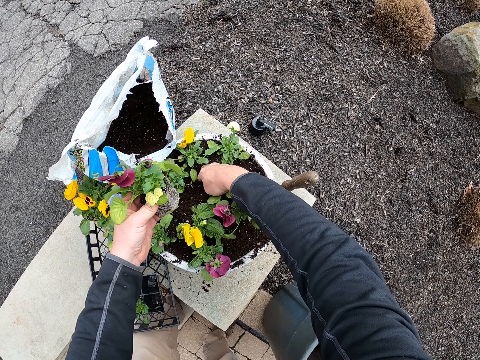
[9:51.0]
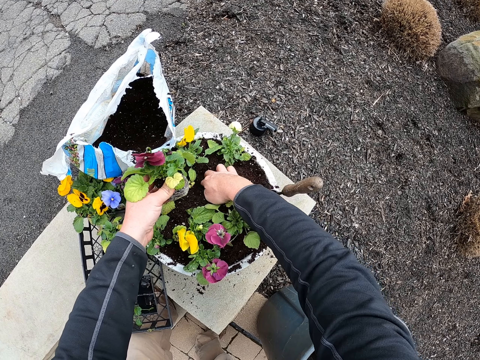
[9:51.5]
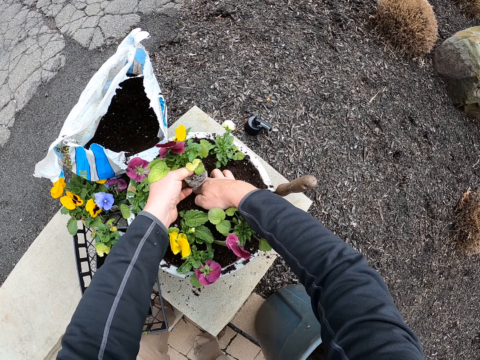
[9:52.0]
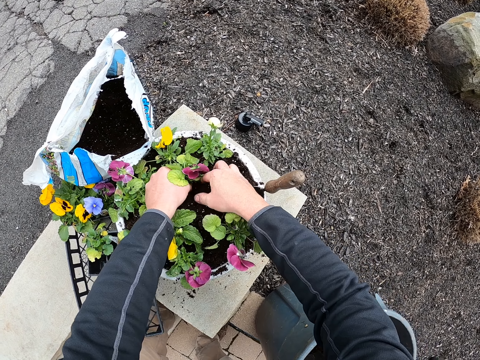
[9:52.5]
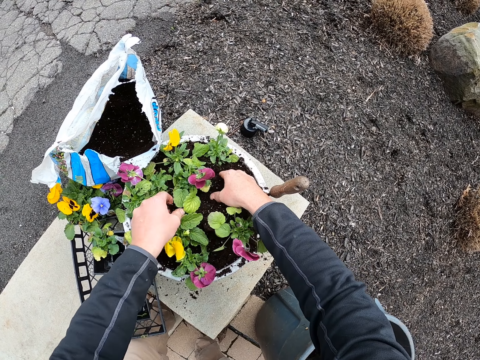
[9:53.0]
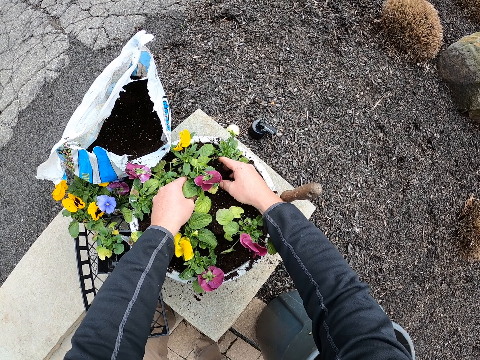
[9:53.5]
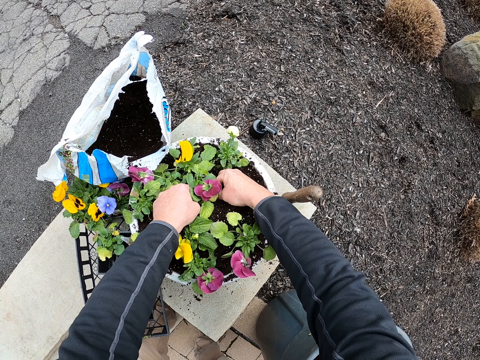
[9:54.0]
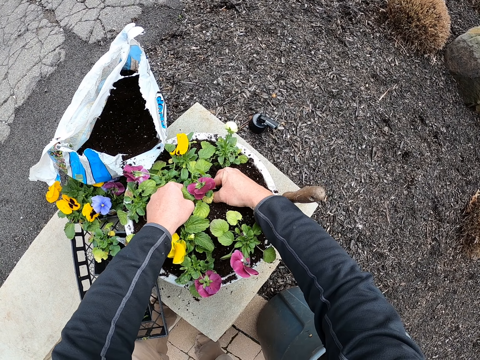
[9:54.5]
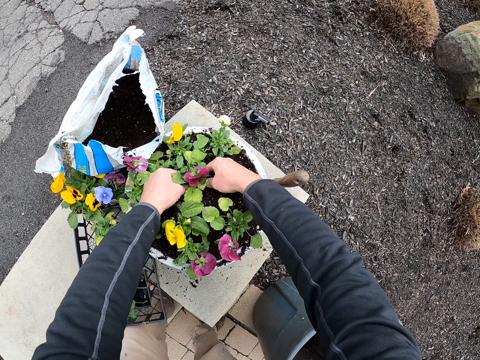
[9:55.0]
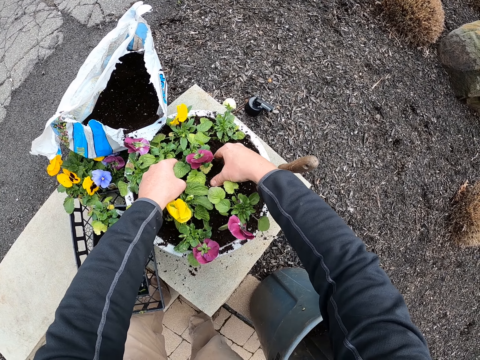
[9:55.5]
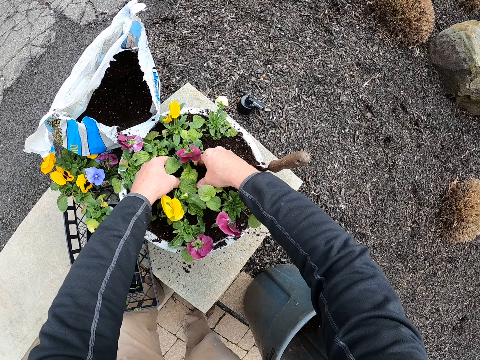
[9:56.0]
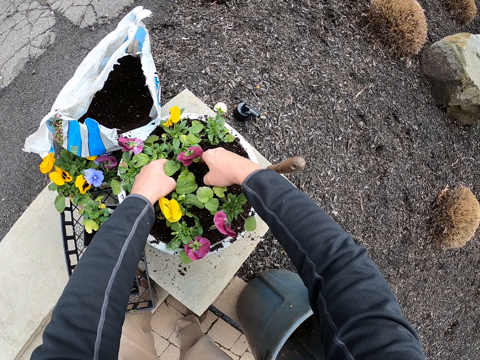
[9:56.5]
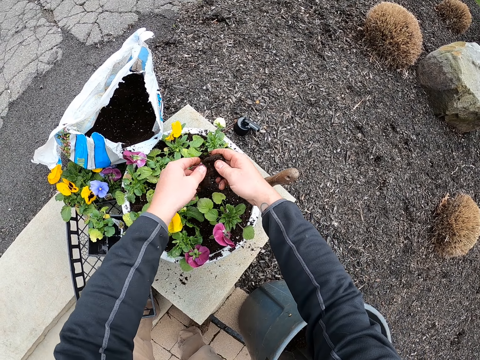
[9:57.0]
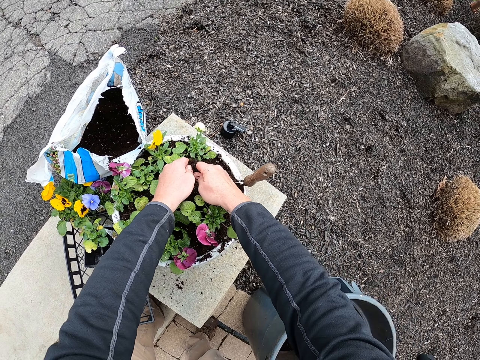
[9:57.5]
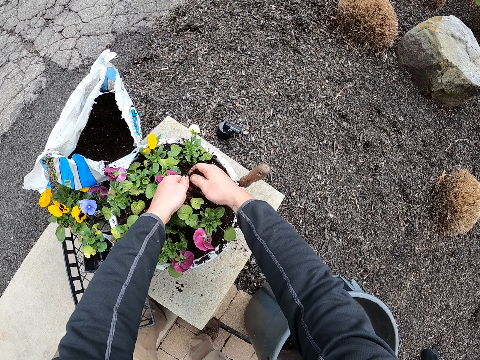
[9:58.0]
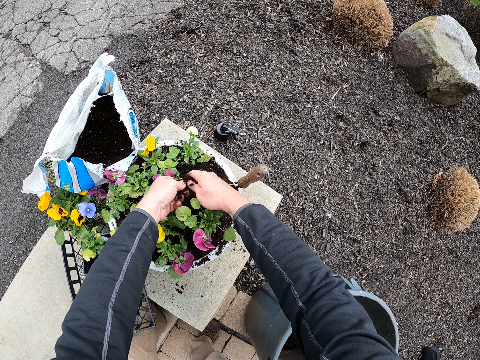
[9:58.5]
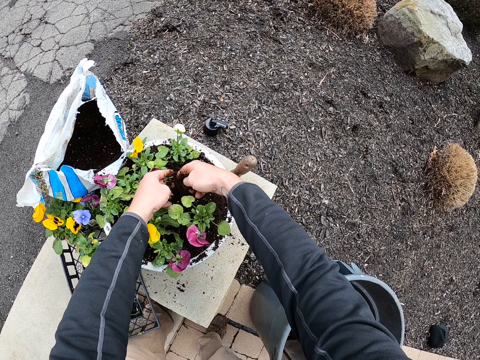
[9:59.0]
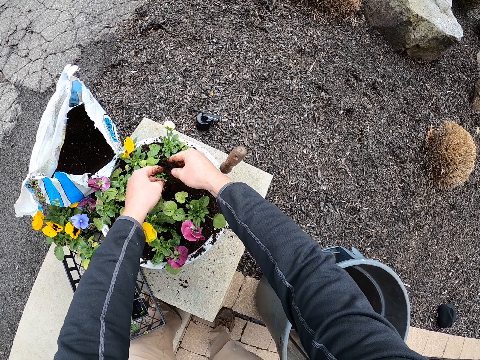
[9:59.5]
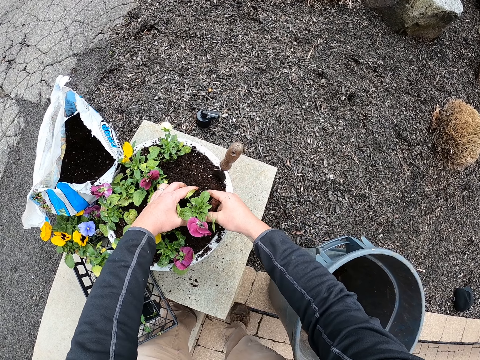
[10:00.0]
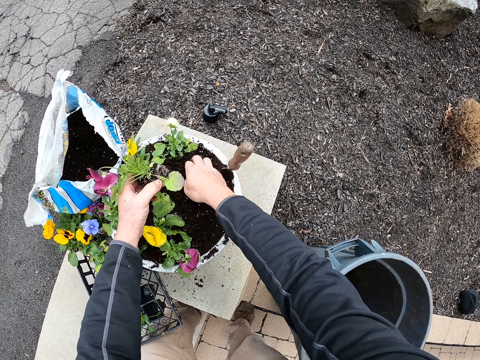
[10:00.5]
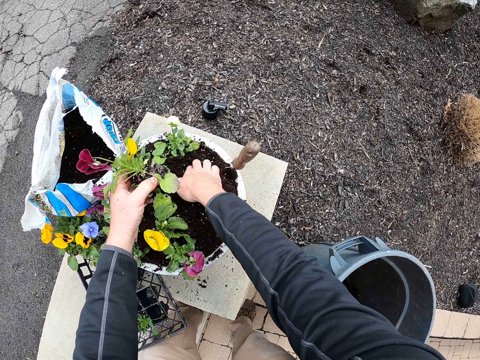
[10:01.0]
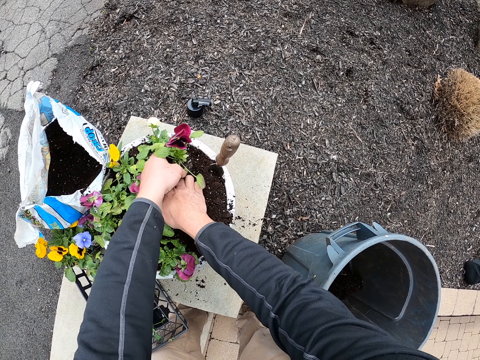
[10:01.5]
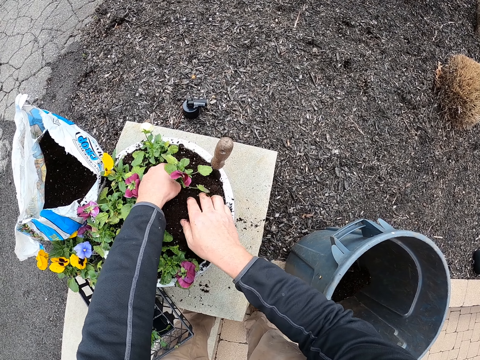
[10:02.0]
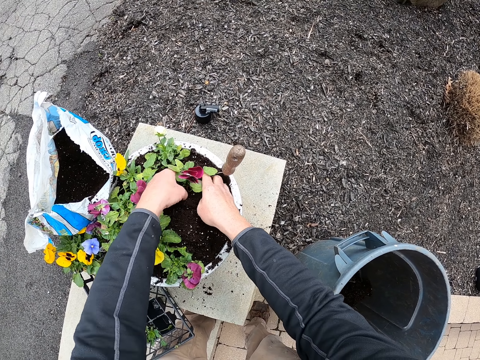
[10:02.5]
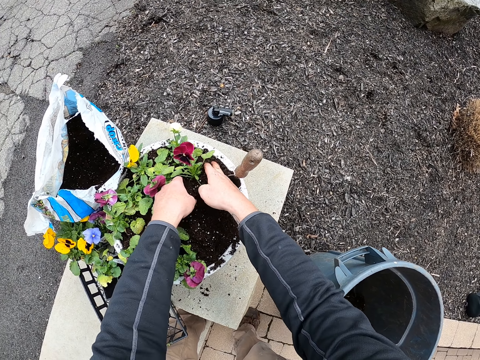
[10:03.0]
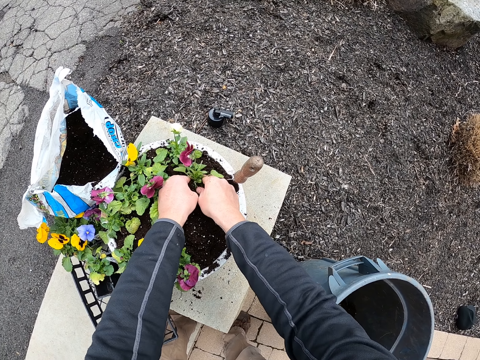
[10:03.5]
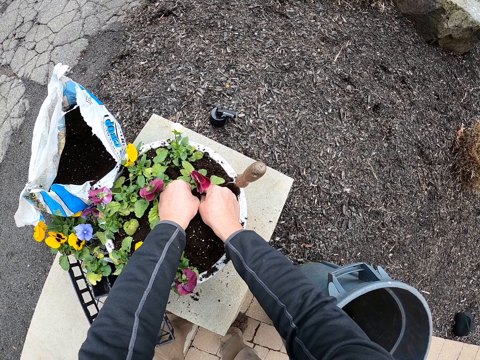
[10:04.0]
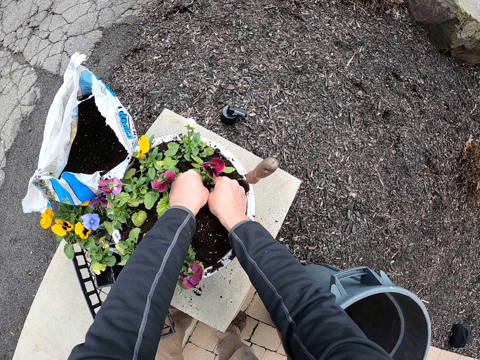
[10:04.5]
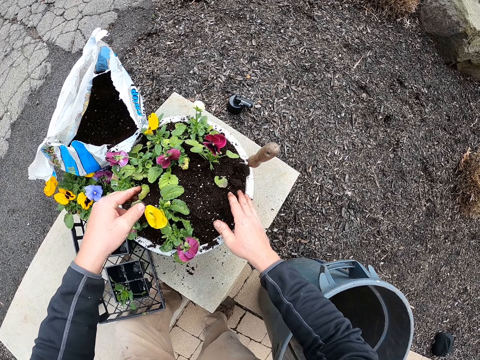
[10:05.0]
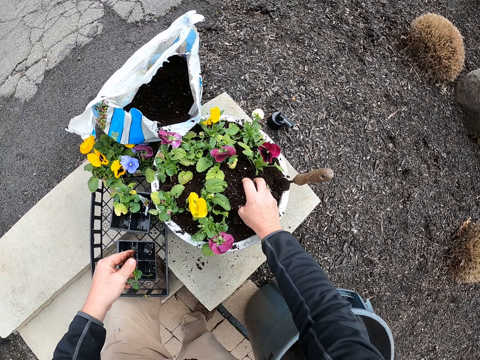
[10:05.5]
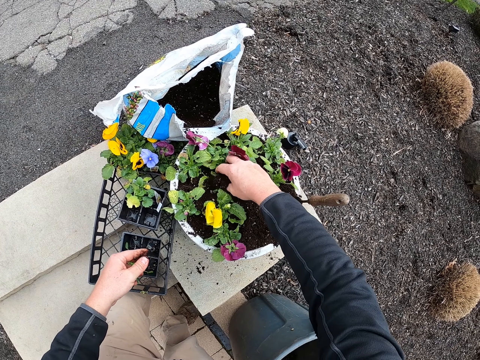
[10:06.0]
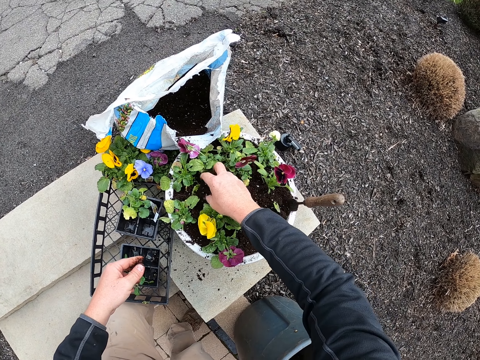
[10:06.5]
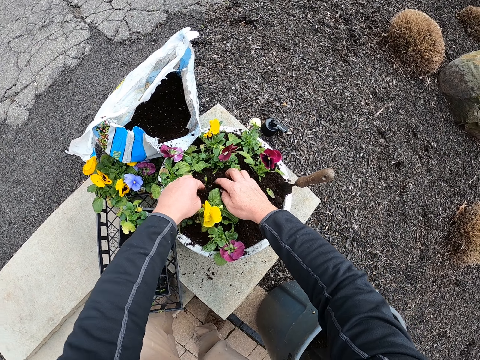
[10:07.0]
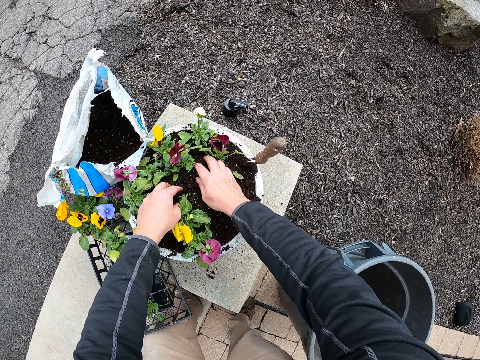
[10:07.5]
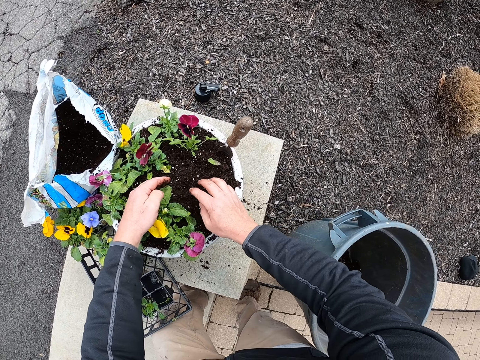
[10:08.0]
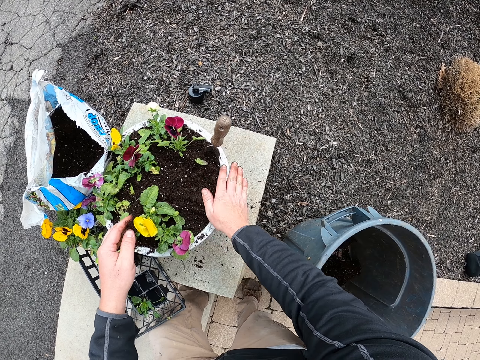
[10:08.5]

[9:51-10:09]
The camera wearer digs into the soil. They fix the plant into the soil. They lift a plant. They fix the plant into the soil. They spread soil.

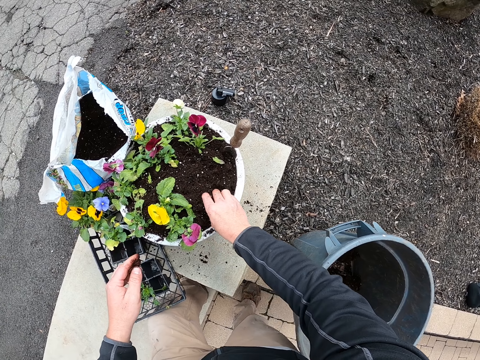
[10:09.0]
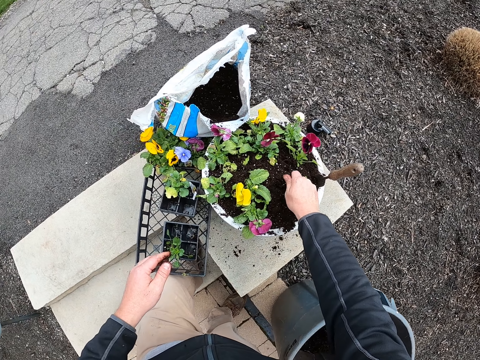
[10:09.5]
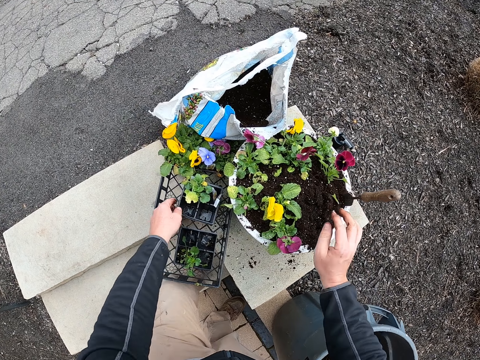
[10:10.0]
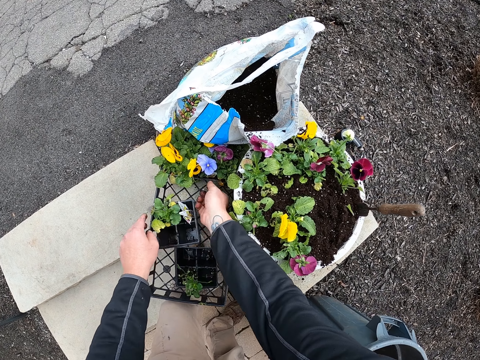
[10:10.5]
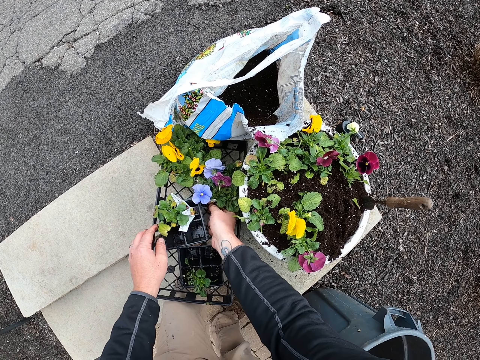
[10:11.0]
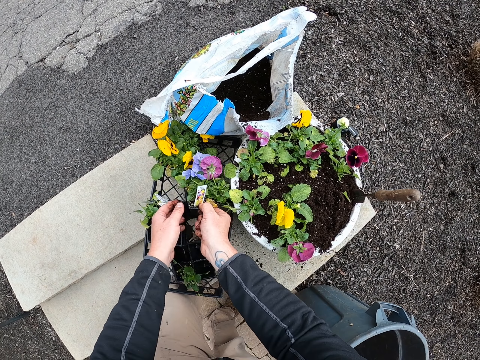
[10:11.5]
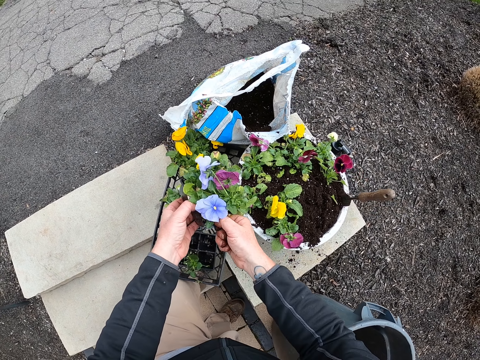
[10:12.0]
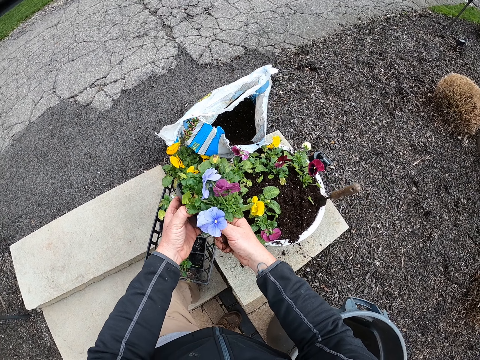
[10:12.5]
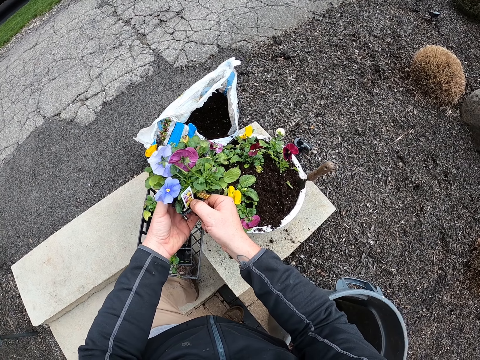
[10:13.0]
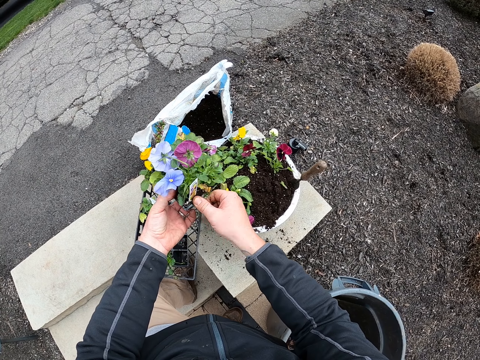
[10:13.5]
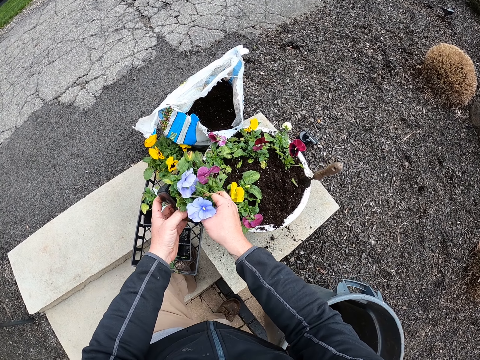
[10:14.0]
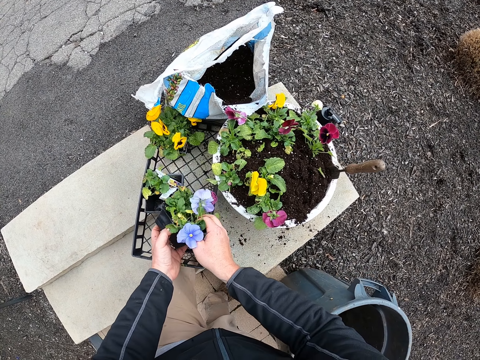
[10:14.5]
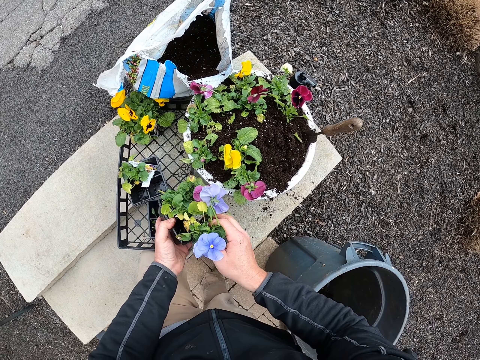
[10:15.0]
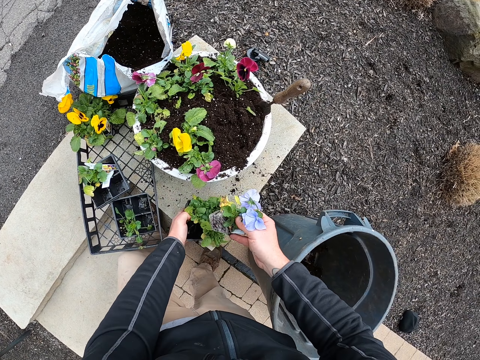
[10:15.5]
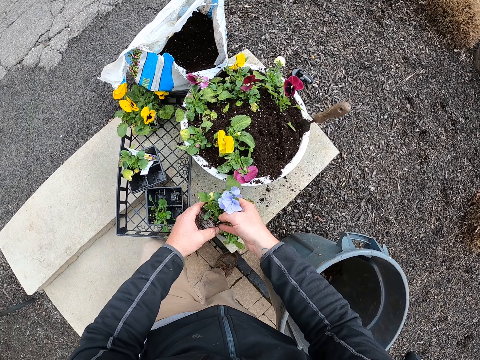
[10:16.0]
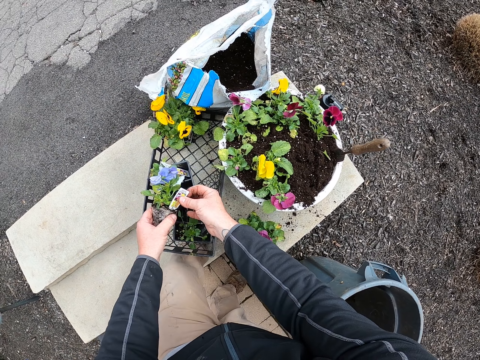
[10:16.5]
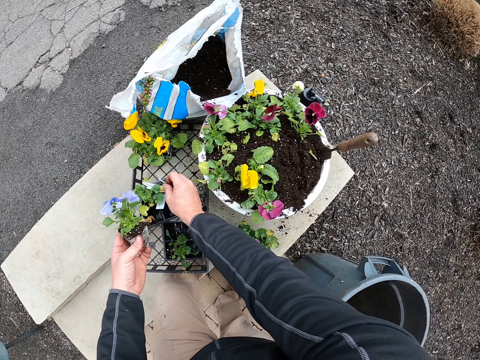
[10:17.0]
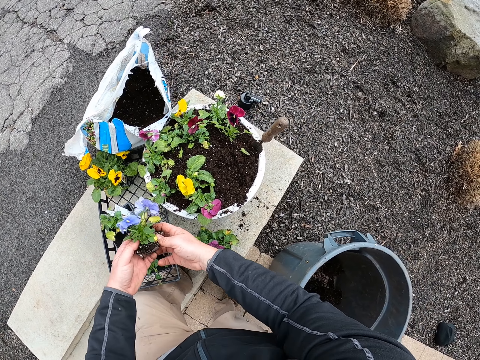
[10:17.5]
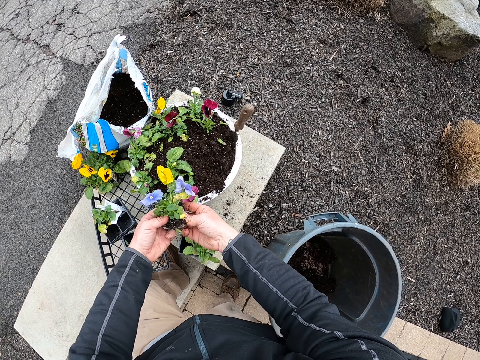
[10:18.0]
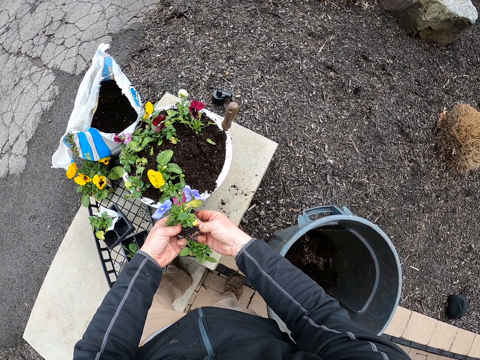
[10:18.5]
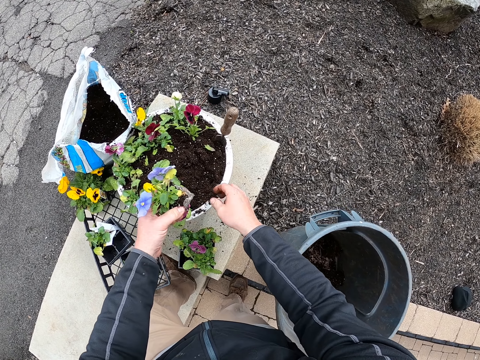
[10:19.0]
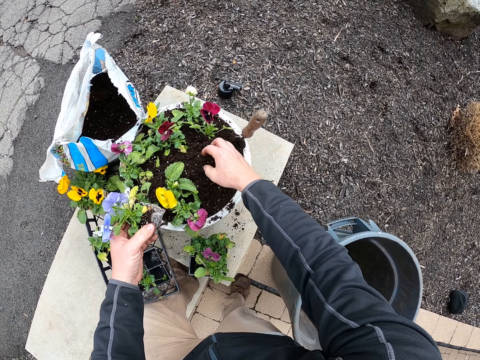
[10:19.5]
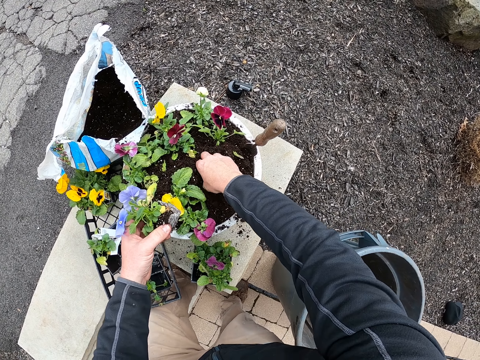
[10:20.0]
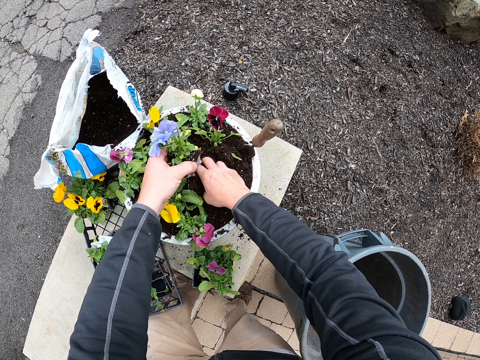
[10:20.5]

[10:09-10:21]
The camera wearer picks the flower from the container. They take a plant container. They remove the plant from the container. They put the container down. They put paper on the container. They plant the flowers on the flower pot. They touch soil.
